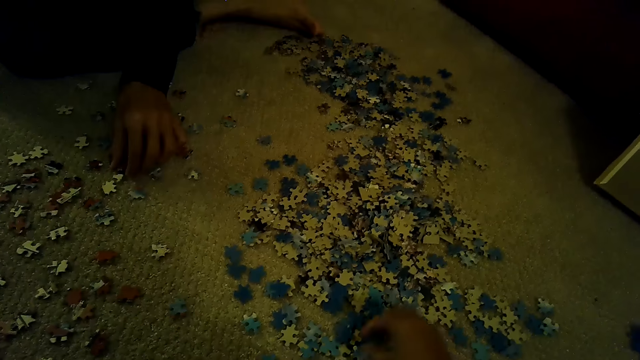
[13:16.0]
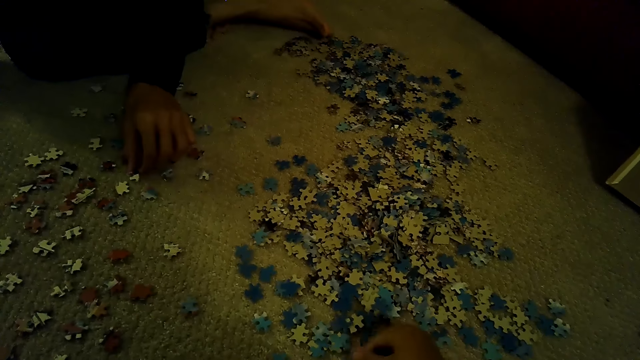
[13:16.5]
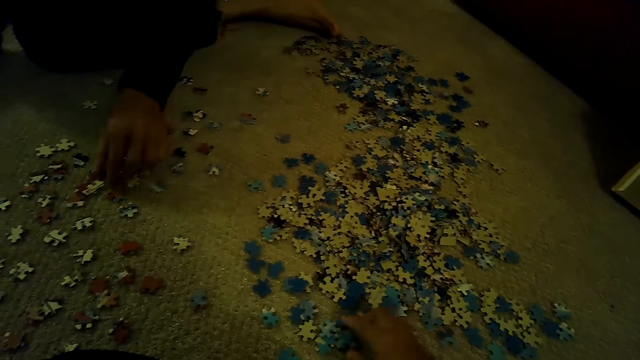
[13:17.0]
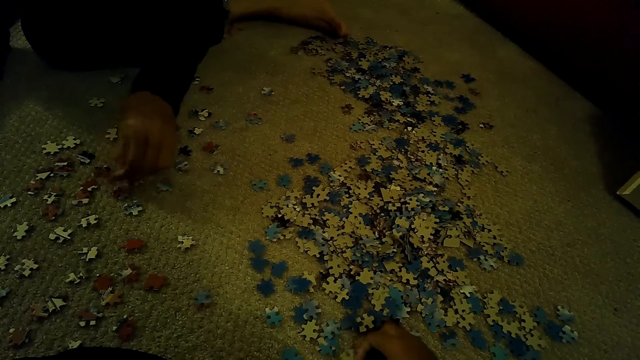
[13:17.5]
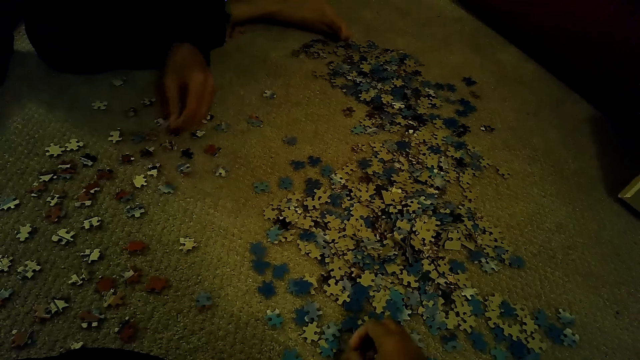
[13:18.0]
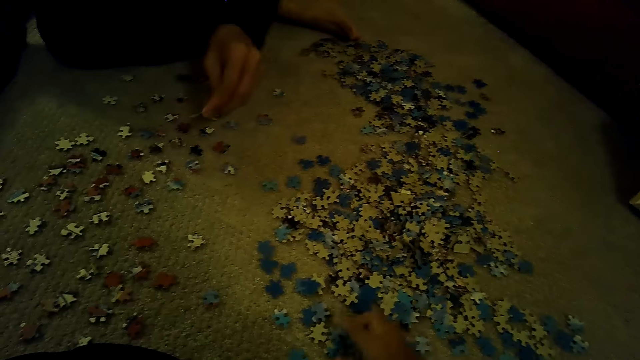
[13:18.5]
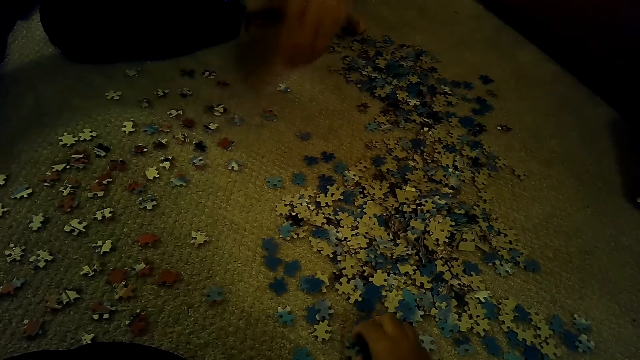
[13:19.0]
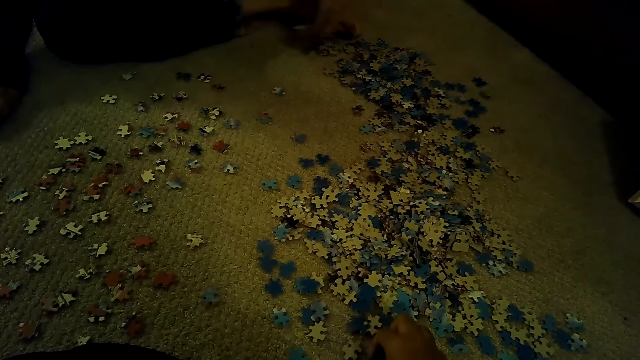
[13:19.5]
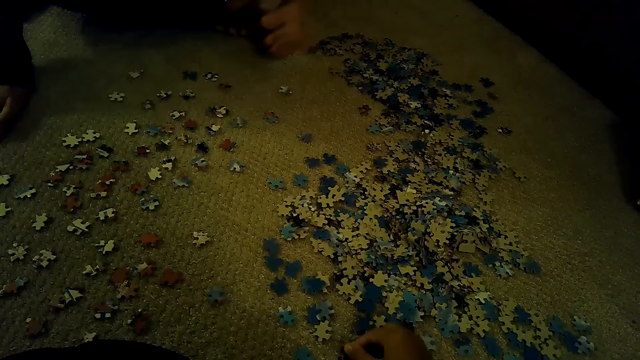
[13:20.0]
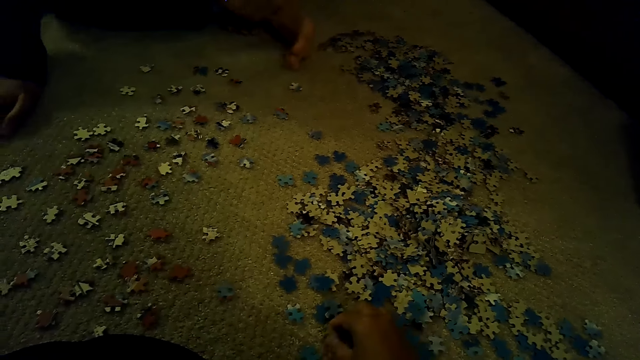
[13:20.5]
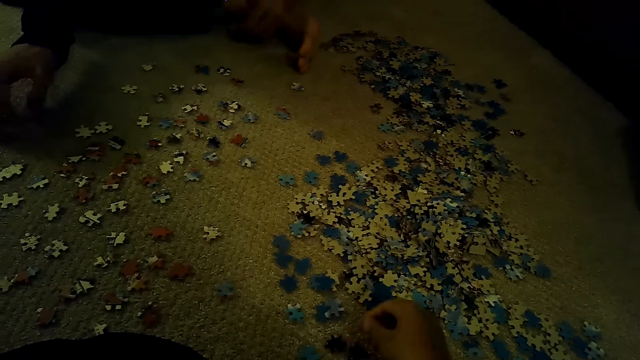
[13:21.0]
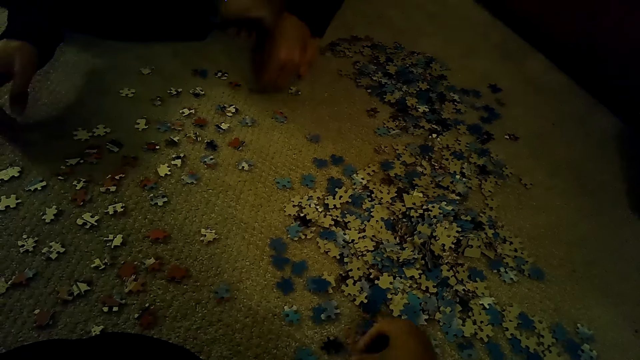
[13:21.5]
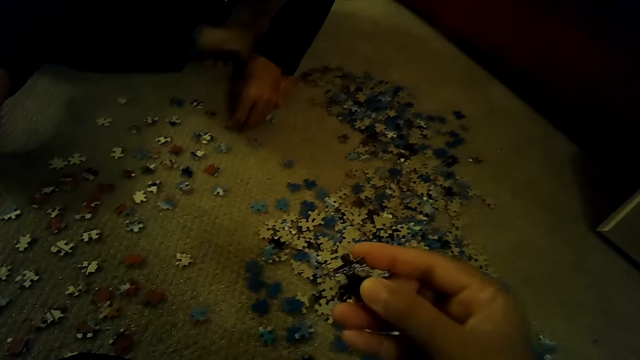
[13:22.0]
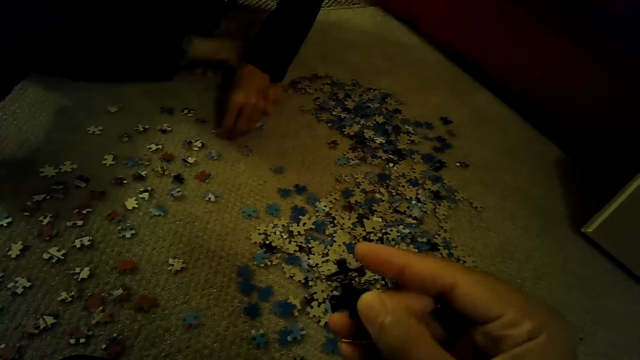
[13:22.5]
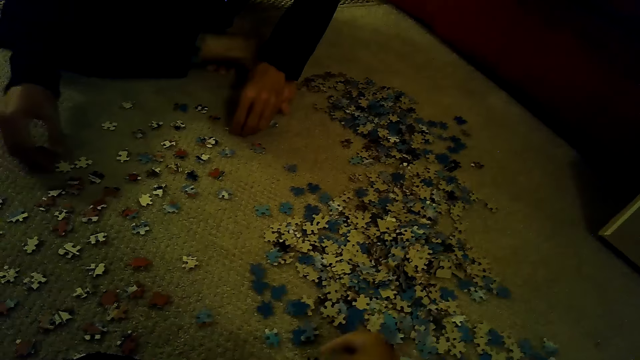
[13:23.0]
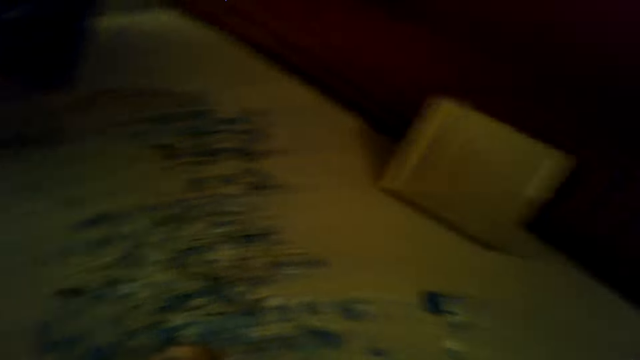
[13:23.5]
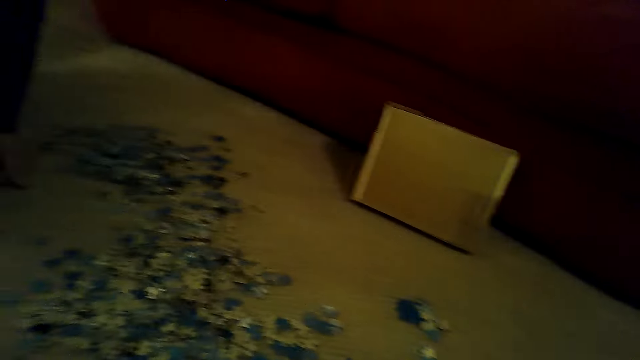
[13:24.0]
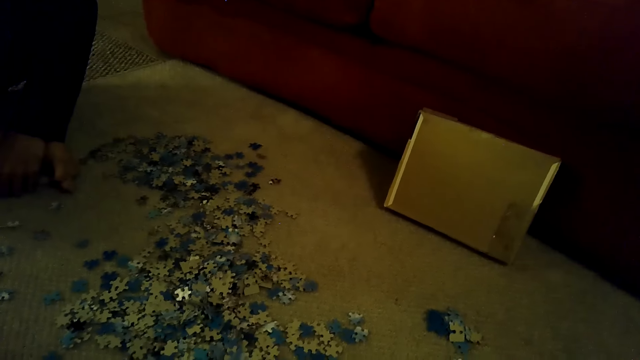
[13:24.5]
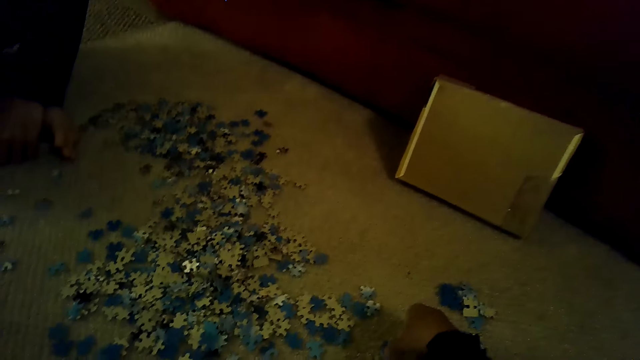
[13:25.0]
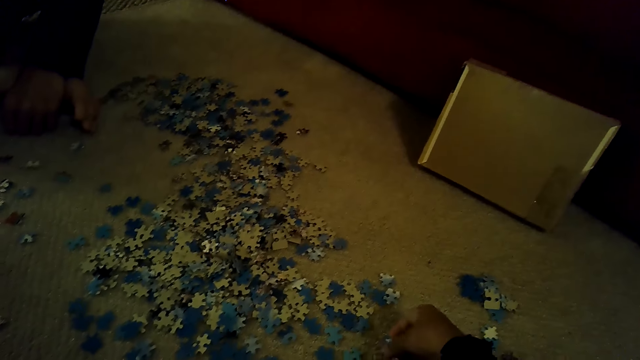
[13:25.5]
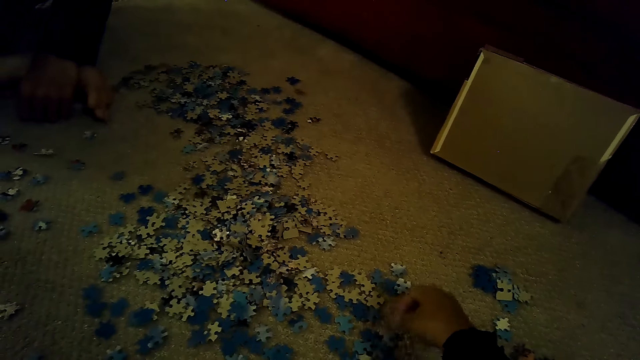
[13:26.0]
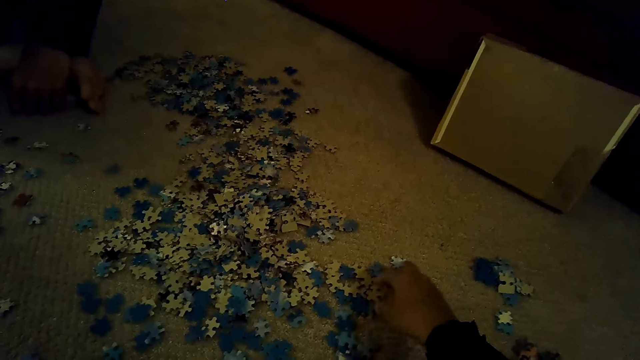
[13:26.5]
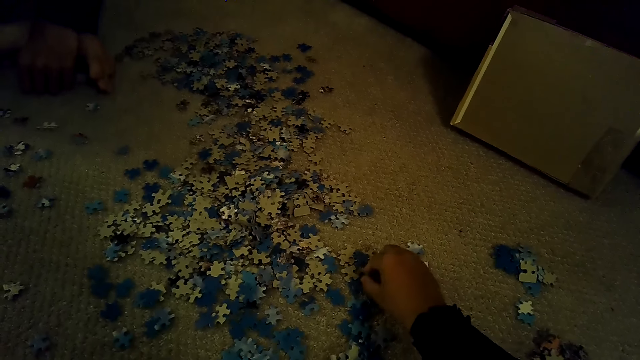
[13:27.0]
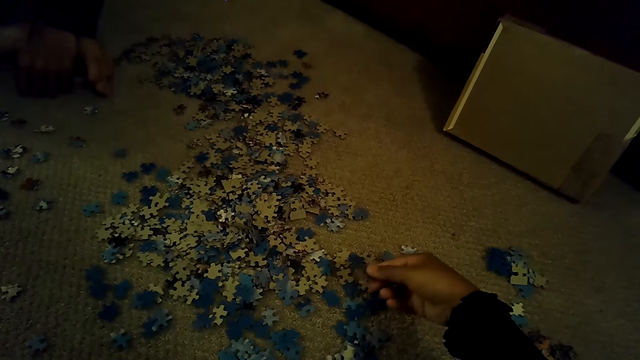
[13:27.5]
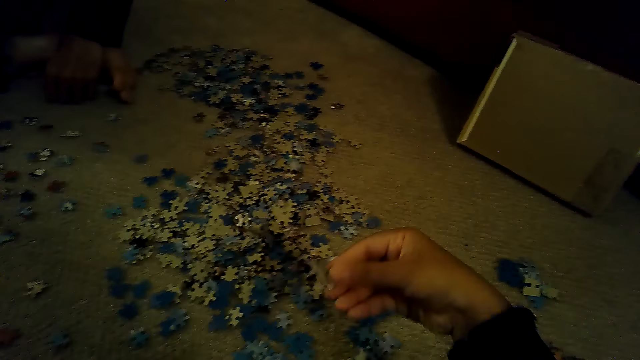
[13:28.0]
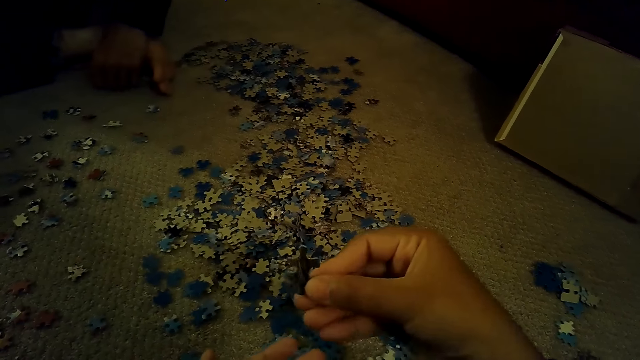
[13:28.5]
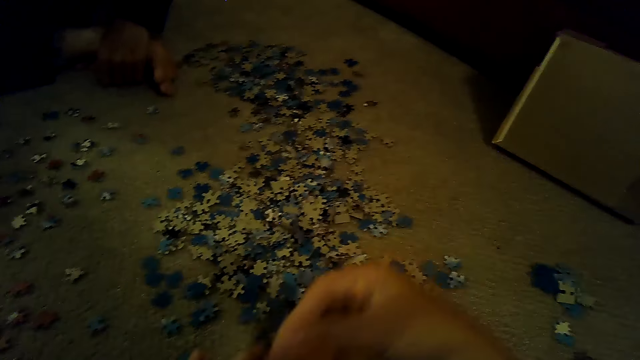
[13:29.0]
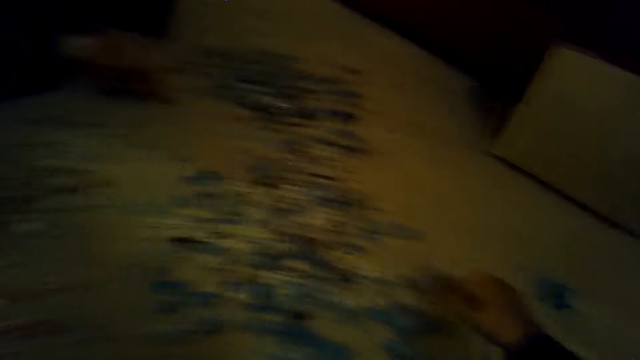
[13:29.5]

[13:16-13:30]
The camera wearer stares at the box. They look around. They sort the pieces of a jigsaw puzzle. They play the jigsaw puzzle game.

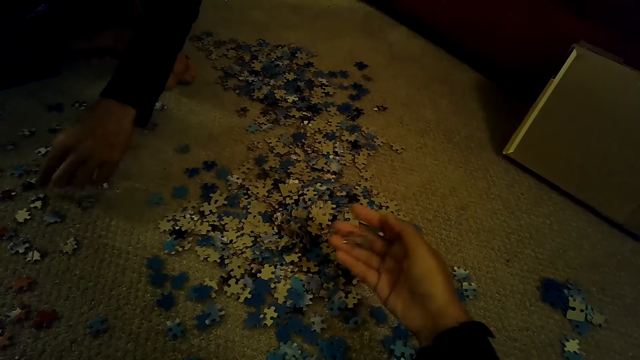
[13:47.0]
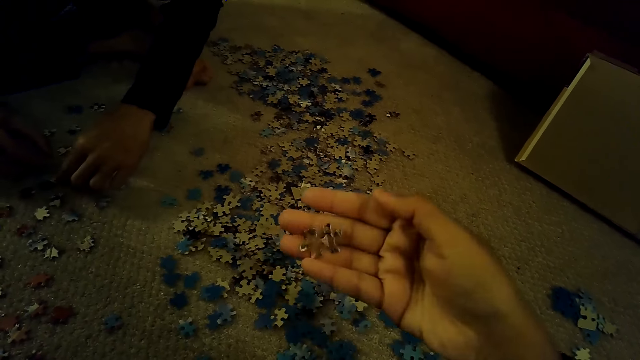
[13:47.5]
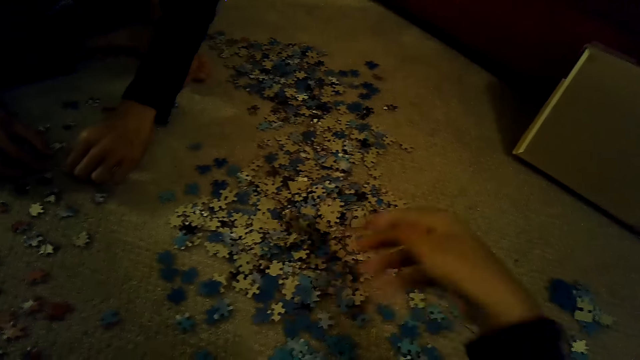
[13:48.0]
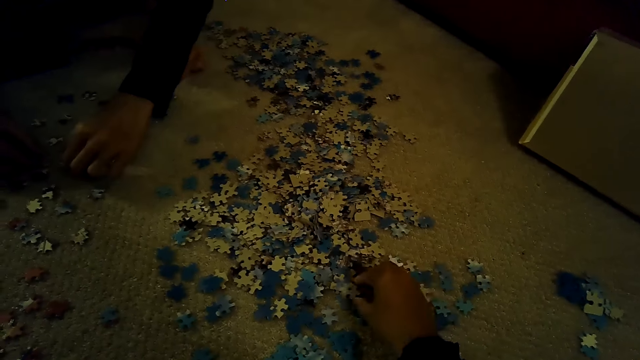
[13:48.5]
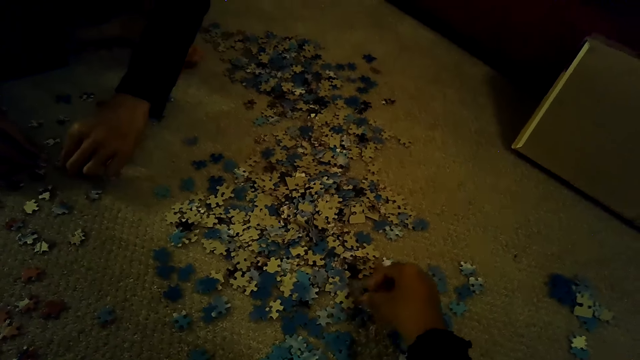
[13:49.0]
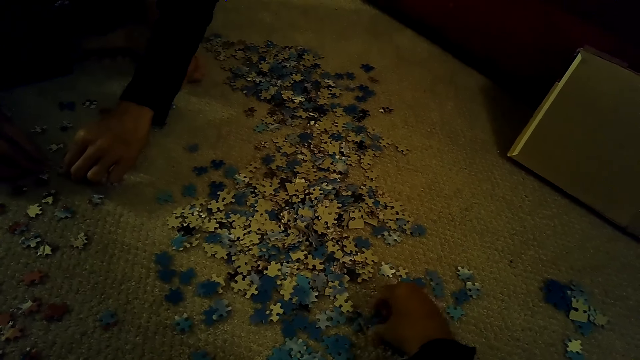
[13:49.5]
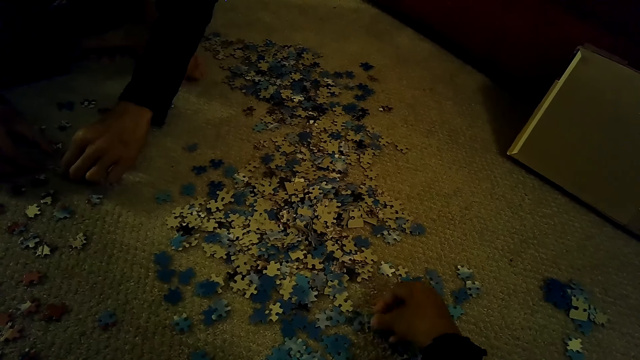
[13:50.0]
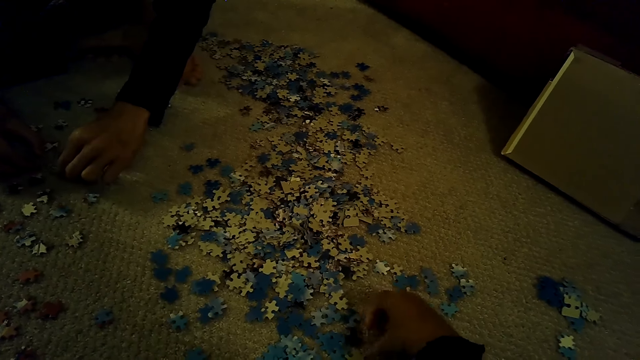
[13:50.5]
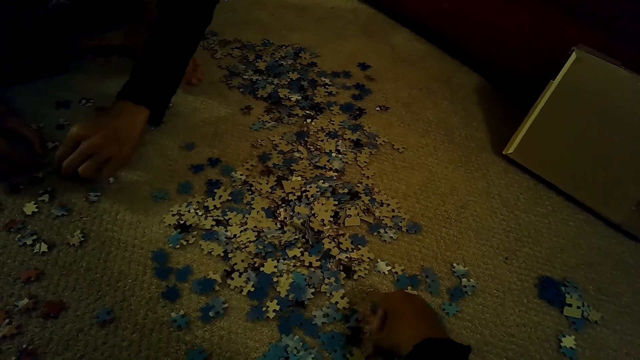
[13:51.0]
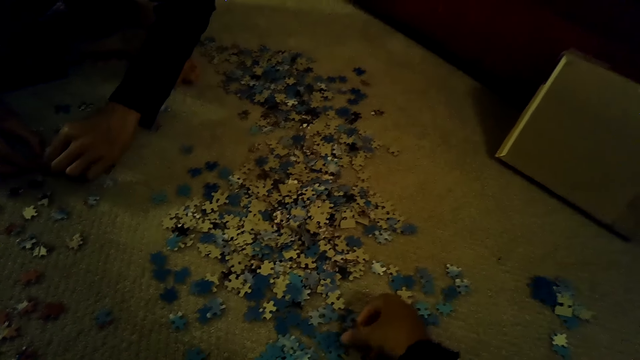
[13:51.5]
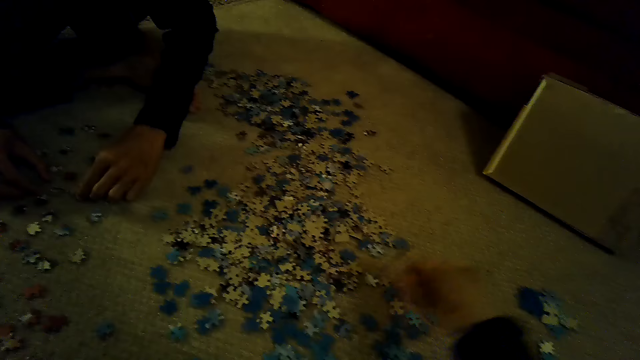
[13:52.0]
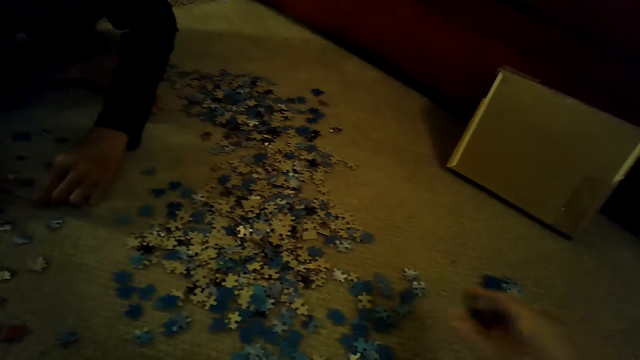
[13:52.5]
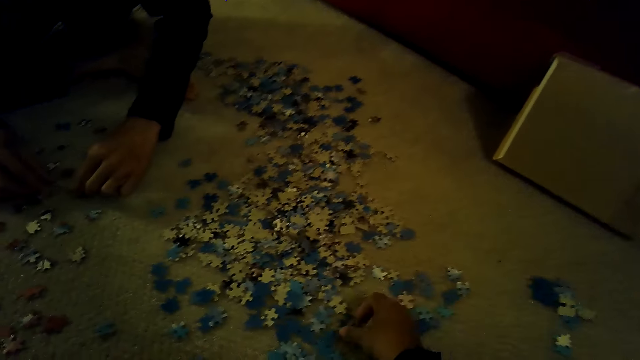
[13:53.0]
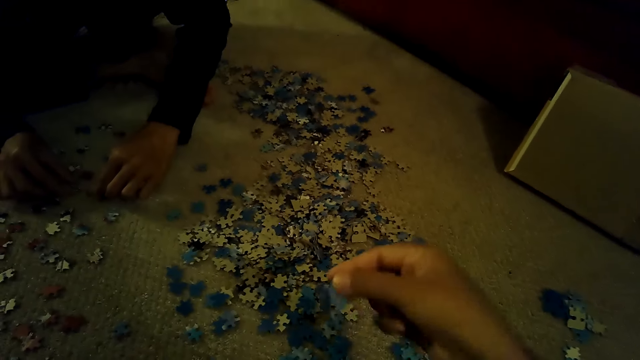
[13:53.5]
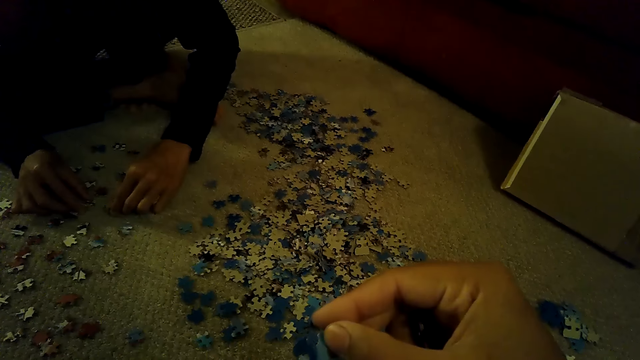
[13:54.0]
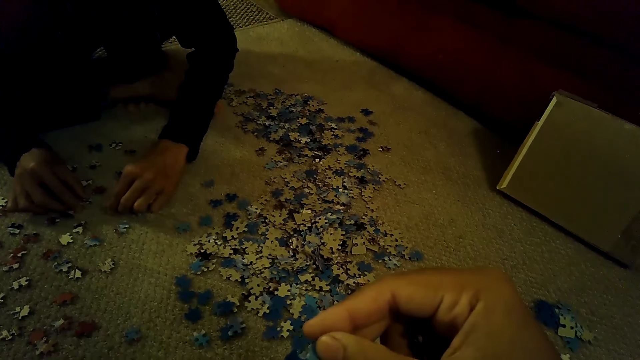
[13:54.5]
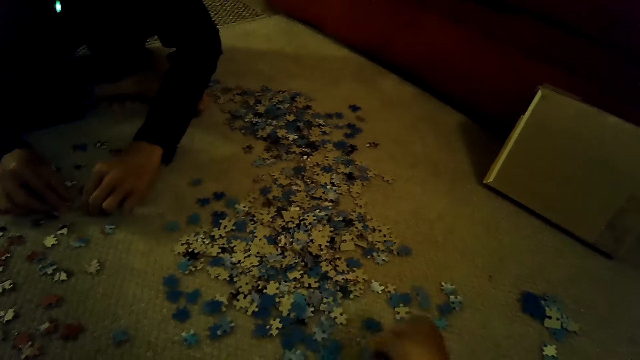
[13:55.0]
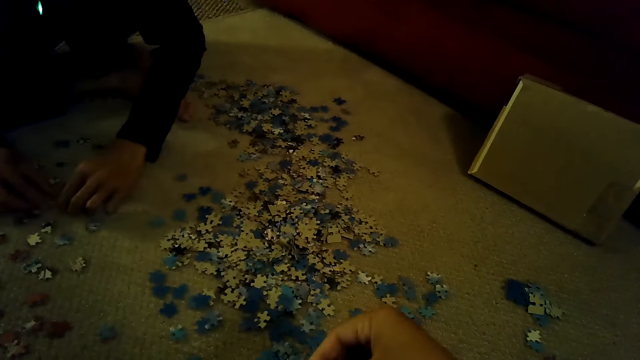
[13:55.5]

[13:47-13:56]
The camera wearer picks up a jigsaw puzzle piece. They look at the jigsaw puzzle and put down the jigsaw puzzle piece. They move the right foot. They play the jigsaw puzzle.
